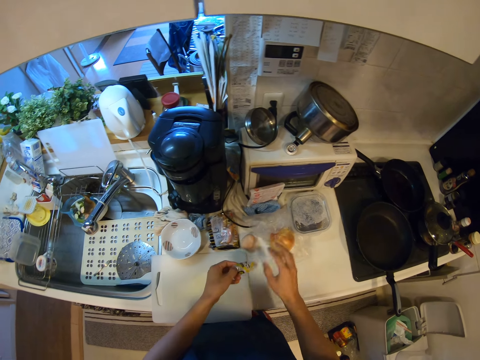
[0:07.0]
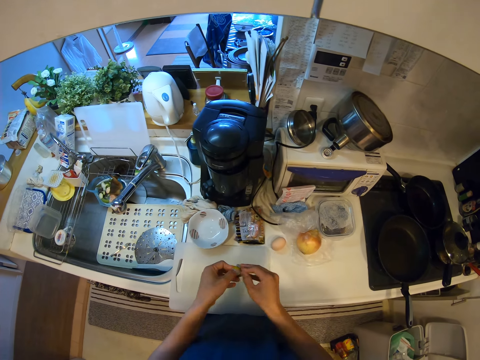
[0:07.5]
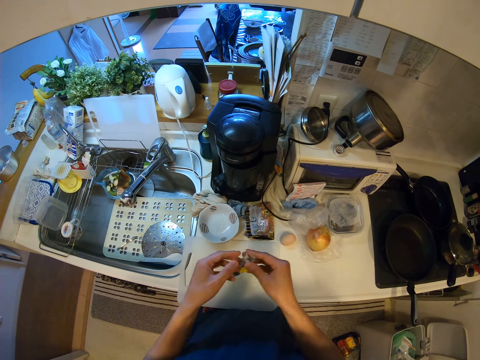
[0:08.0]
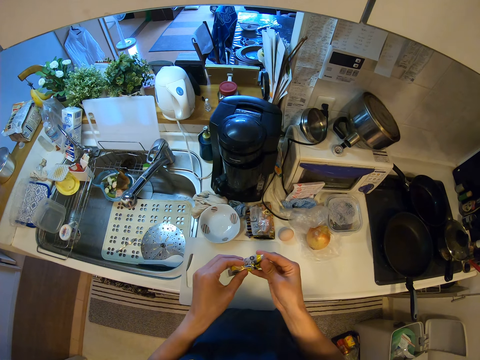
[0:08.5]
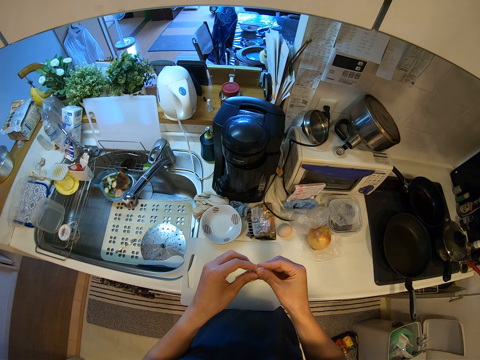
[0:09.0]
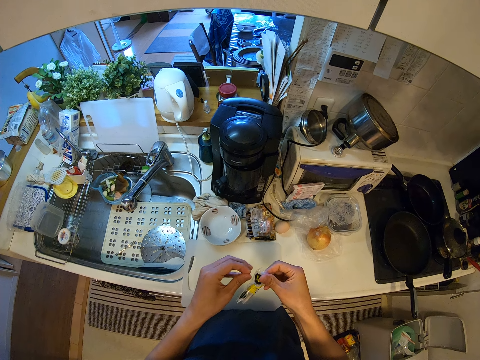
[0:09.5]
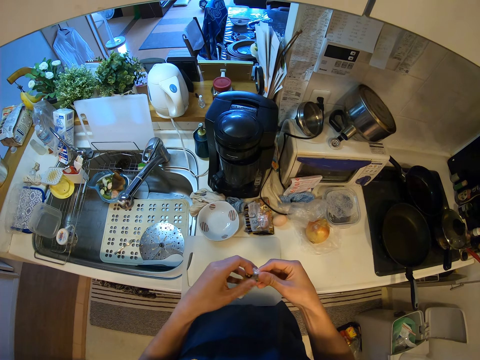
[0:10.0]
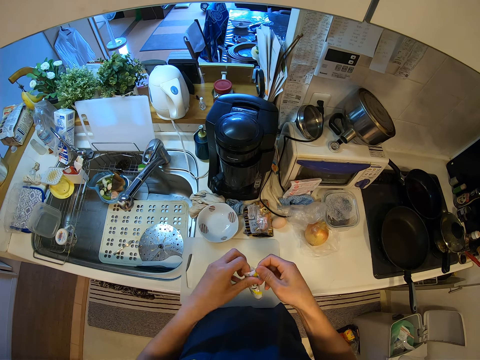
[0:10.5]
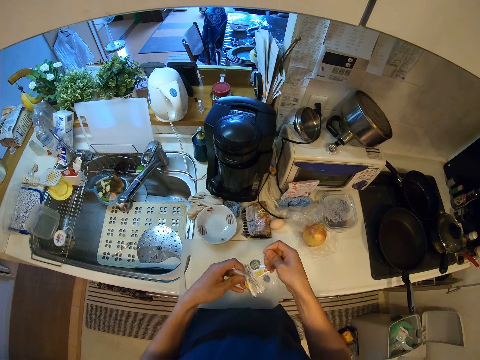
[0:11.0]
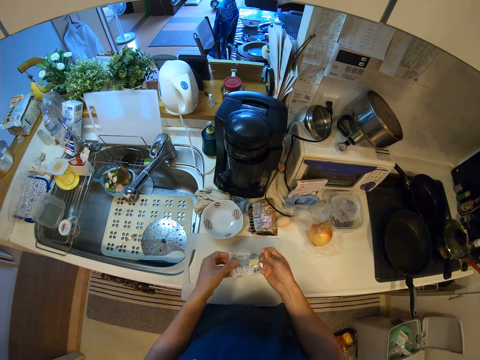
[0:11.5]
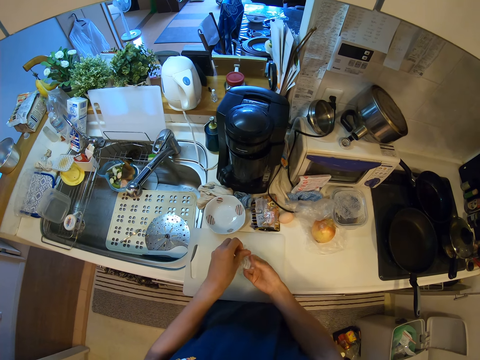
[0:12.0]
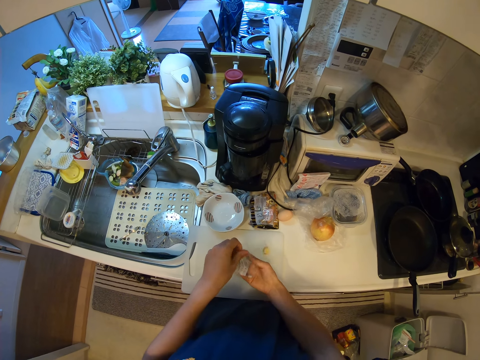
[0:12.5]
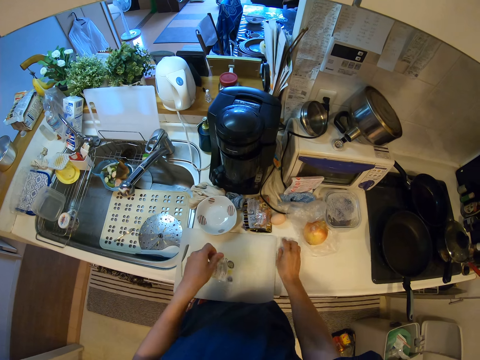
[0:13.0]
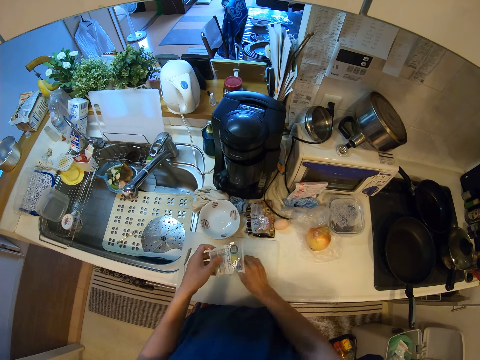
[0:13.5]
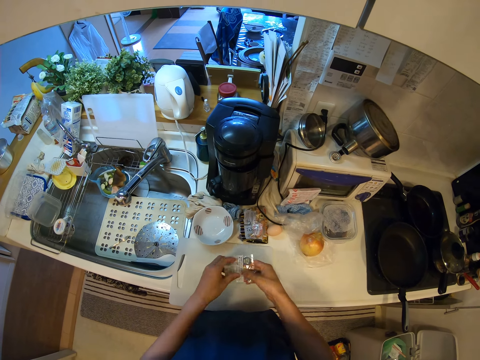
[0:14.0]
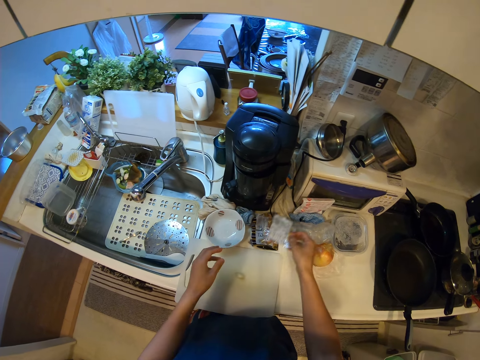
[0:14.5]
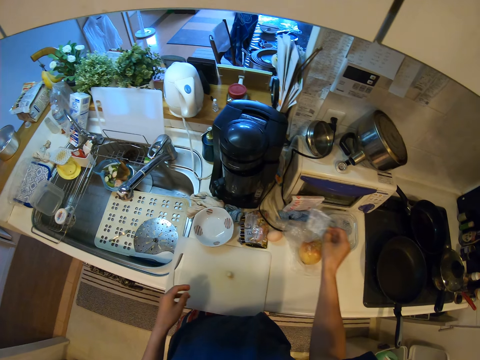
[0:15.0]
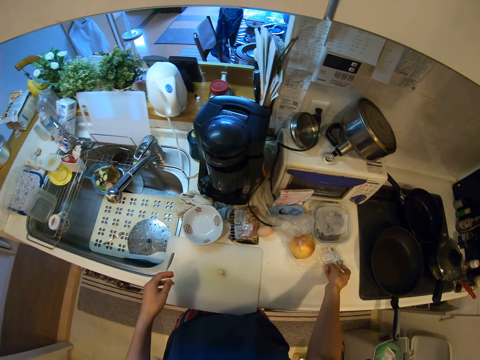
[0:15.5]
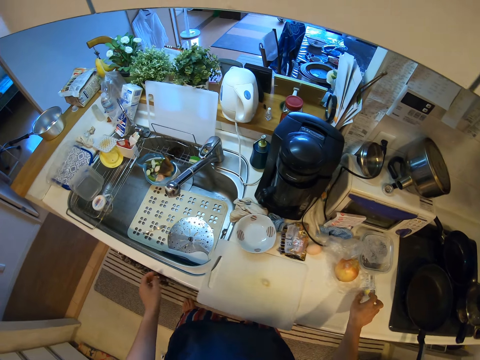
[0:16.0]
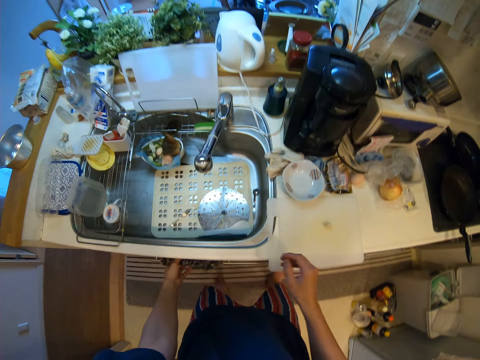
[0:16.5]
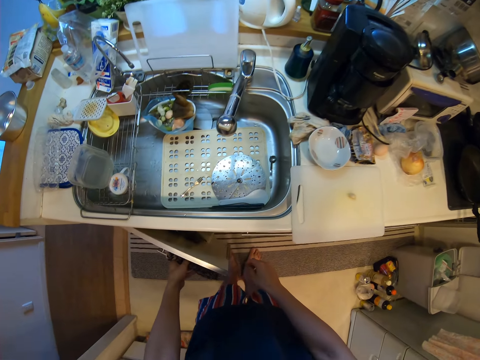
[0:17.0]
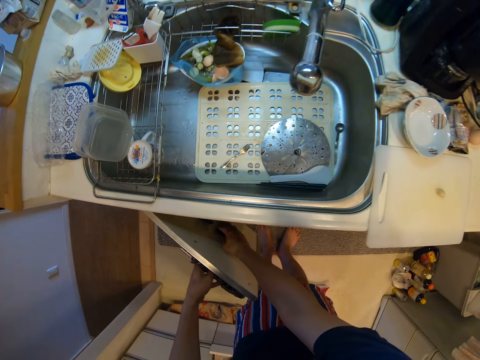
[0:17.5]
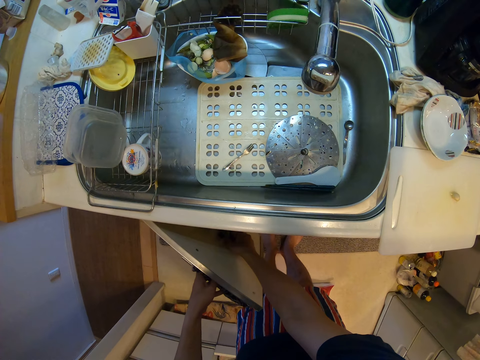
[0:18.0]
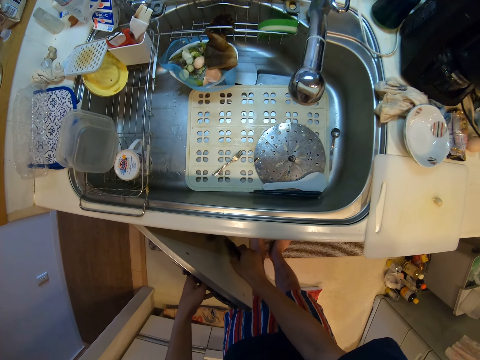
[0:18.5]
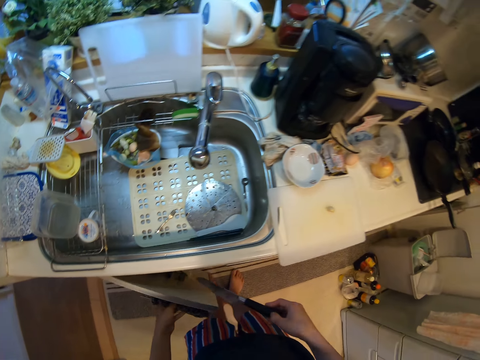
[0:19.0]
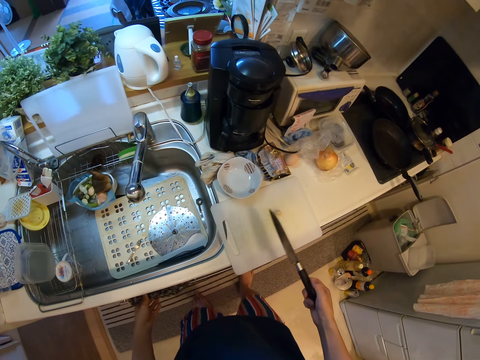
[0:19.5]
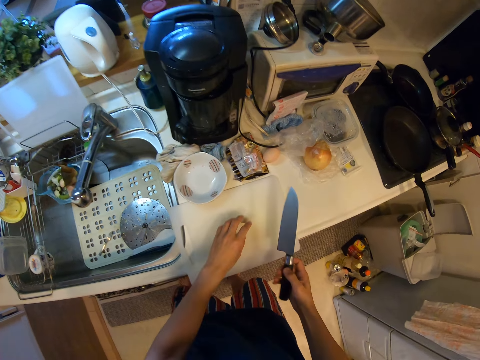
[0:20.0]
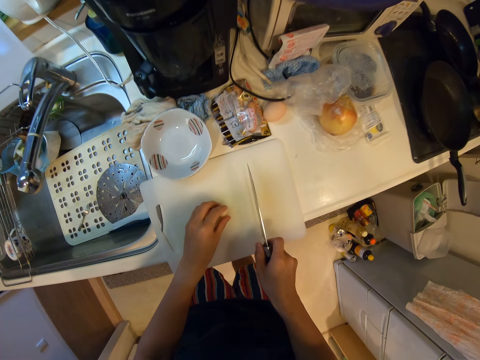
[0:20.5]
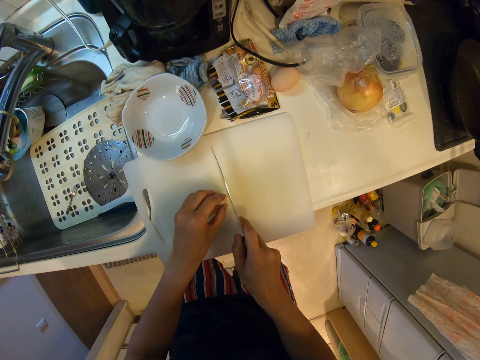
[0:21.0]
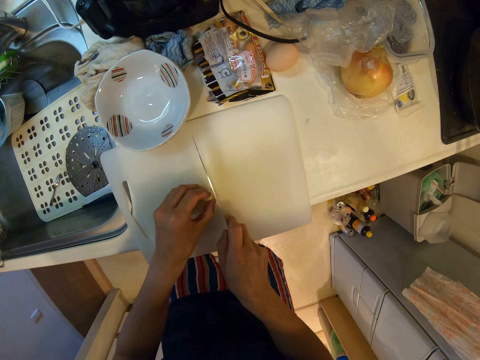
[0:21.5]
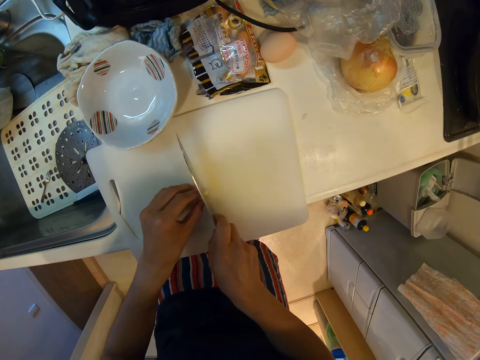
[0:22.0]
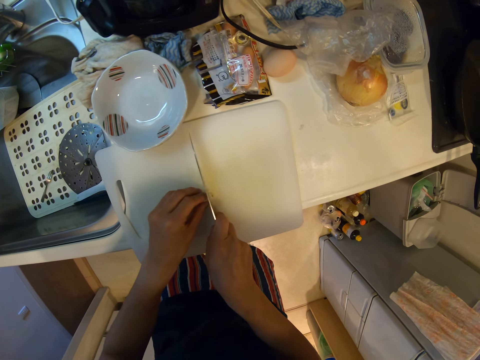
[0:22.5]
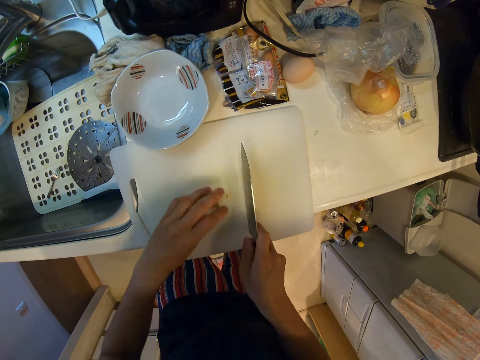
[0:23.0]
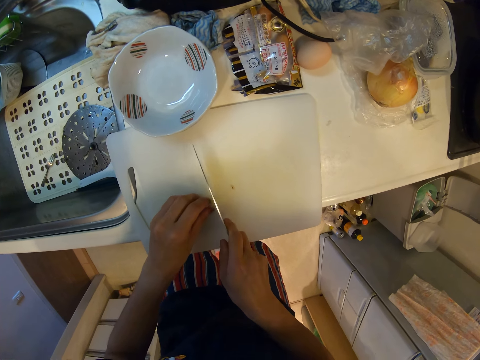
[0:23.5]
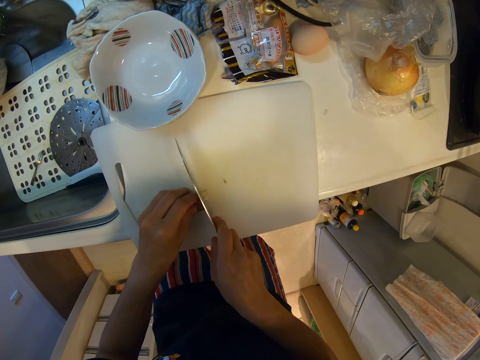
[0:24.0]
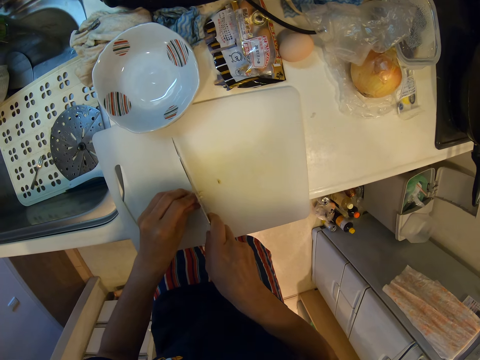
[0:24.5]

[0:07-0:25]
The camera wearer holds the plastic paper. They remove the garlic onion from the paper. They put the garlic onion on the cutting board. They hold the paper. They put the paper down. They open the cabinet. They remove the knife from the cabinet. They close the cabinet. They hold the knife. They hold the garlic onion. They cut the garlic onion.

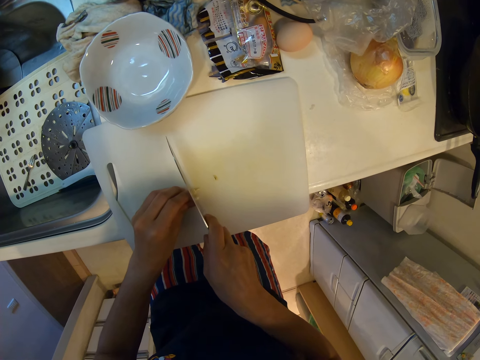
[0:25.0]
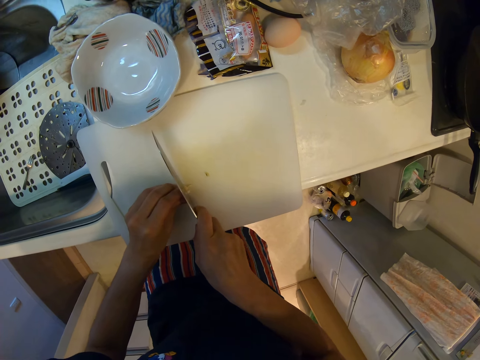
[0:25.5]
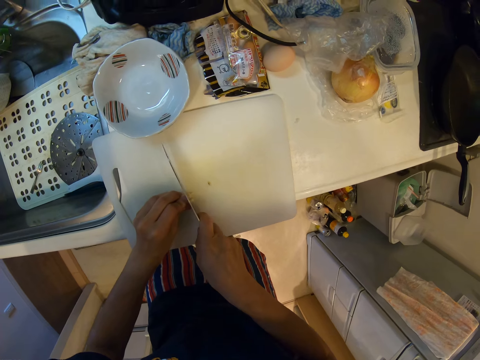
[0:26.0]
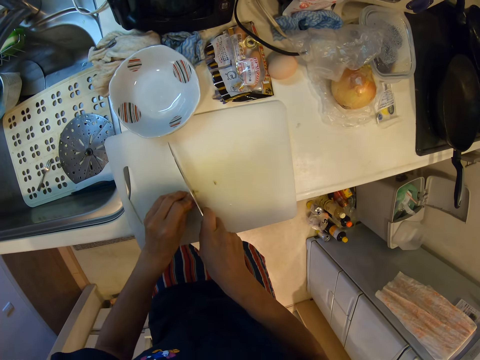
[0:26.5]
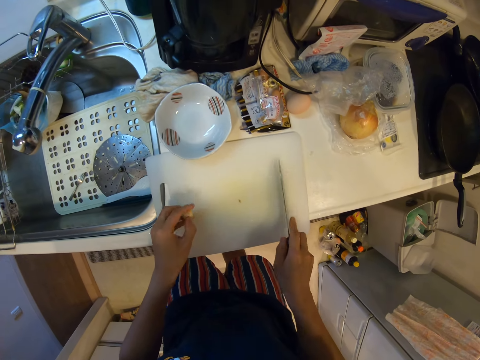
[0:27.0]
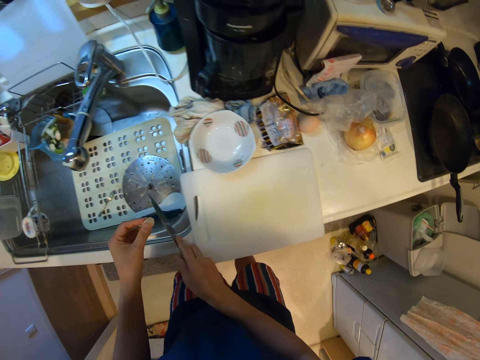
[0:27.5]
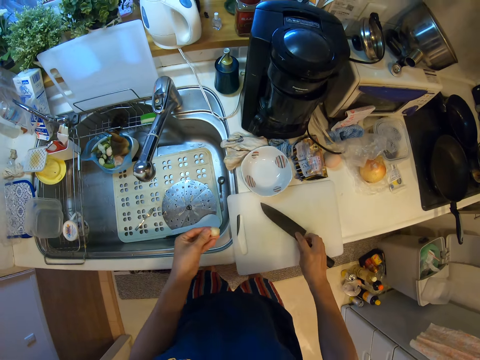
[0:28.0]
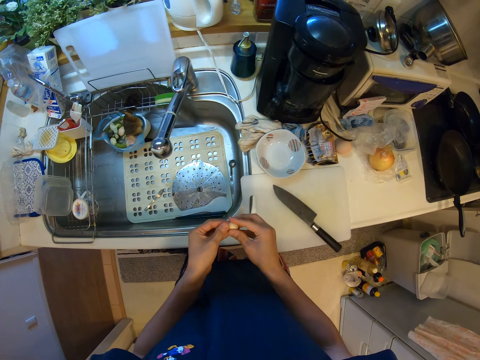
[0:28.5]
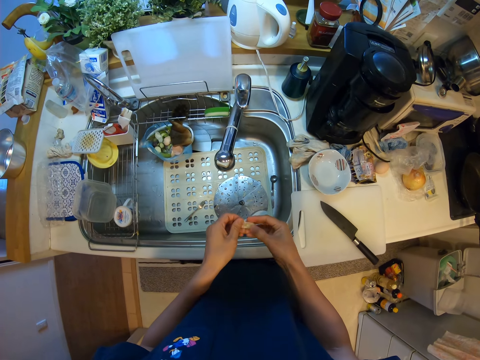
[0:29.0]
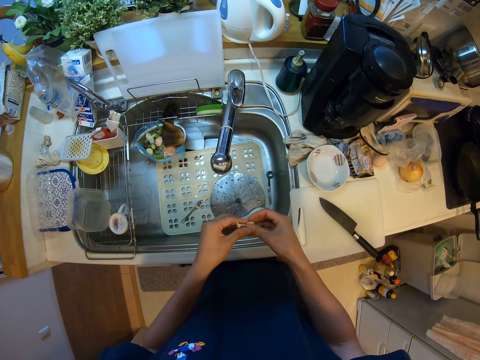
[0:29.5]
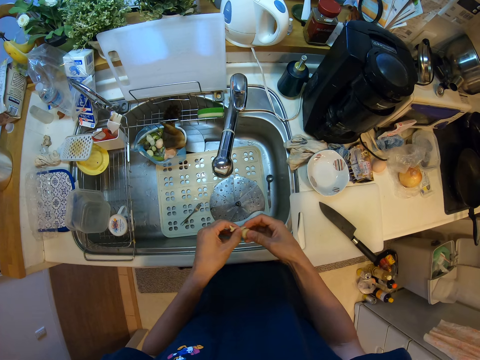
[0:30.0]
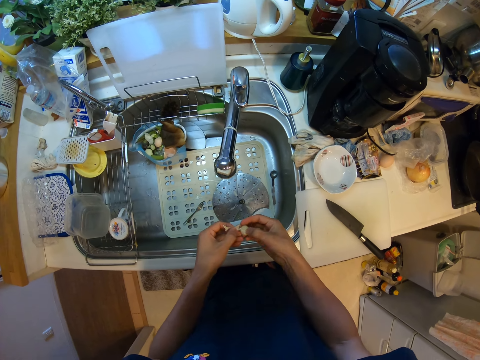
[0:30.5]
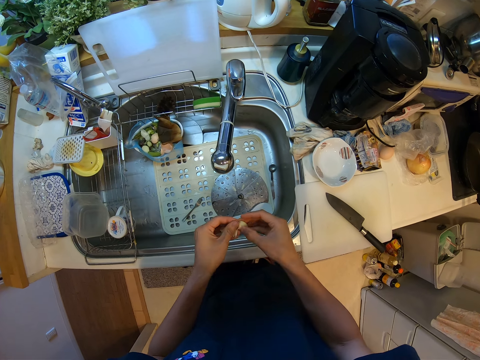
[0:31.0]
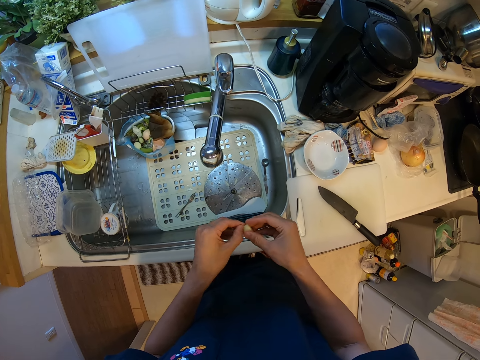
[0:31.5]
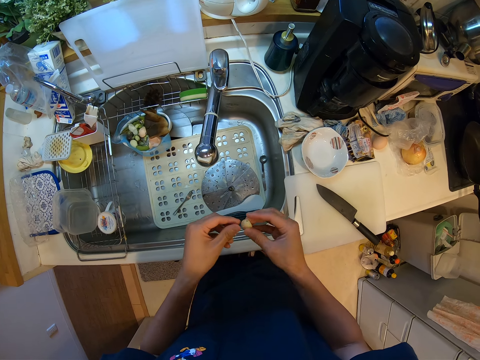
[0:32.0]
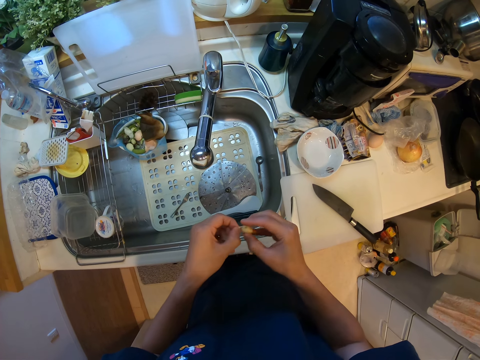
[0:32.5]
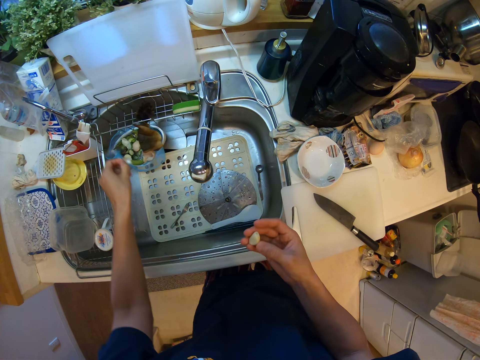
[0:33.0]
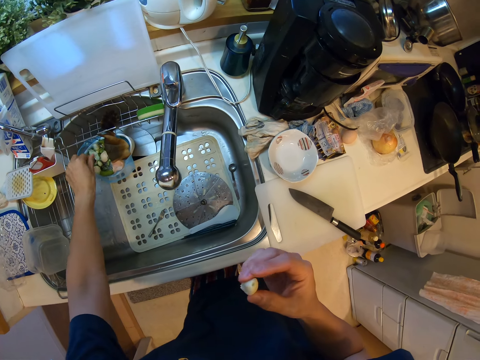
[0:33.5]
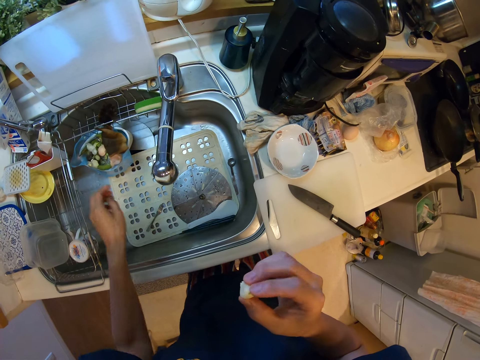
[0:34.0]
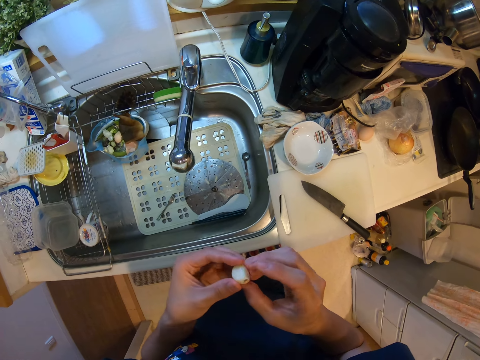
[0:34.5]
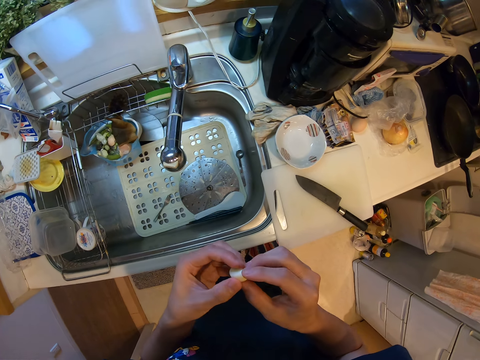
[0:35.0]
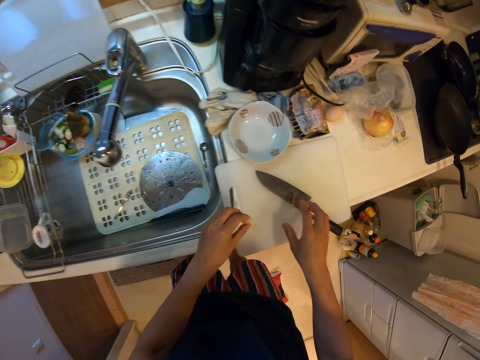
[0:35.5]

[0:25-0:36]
The camera wearer holds the knife. They remove the garlic peels from the cutting board with the knife. They put the knife on the cutting board. They peel the garlic. They put the peels in the container. They hold the garlic.
